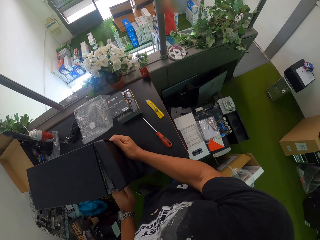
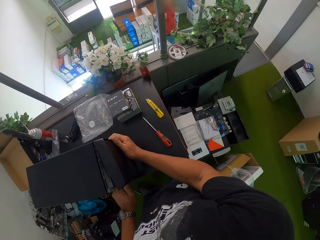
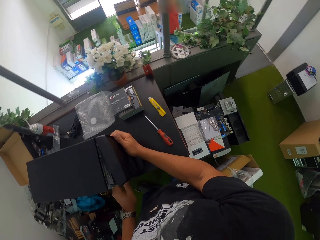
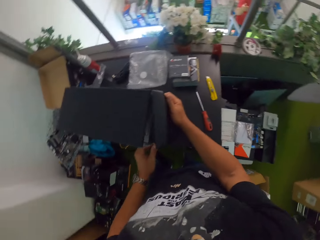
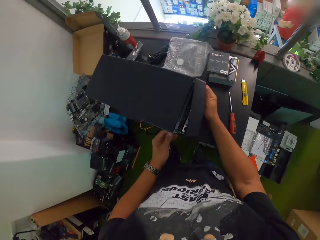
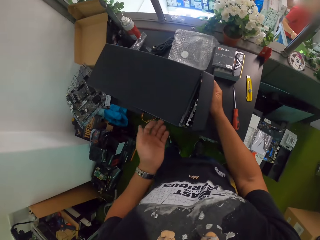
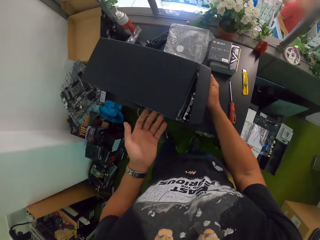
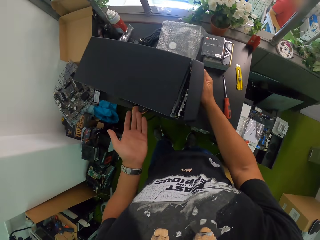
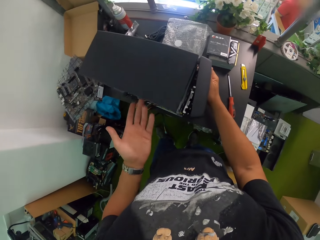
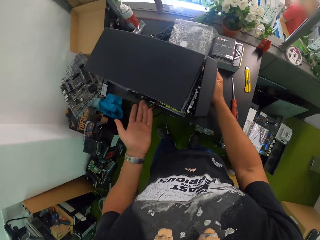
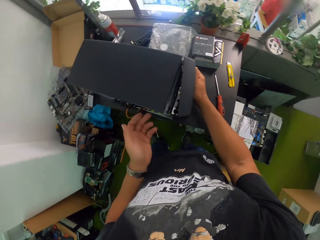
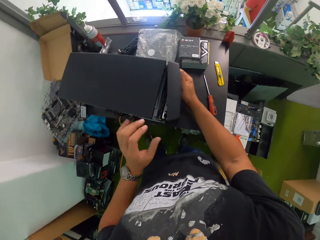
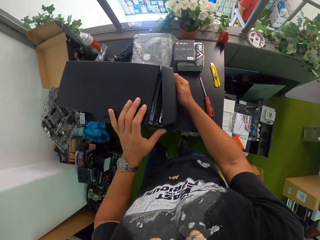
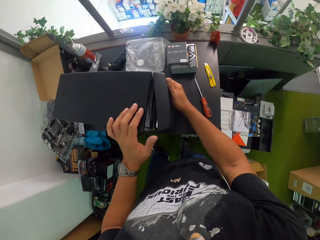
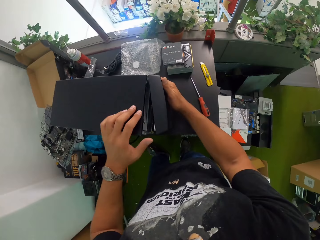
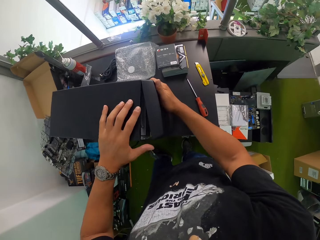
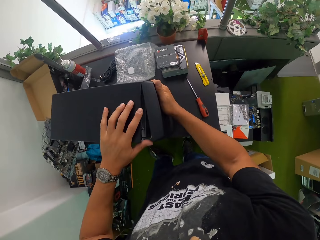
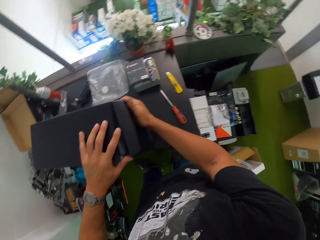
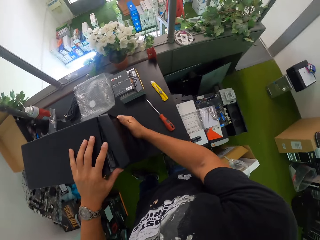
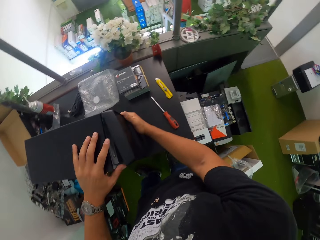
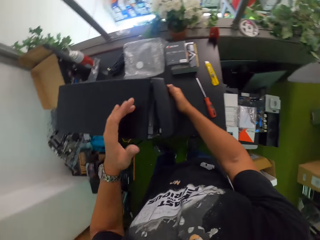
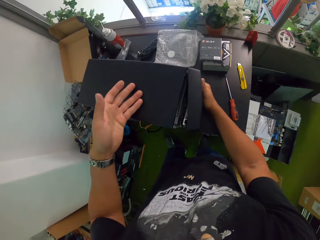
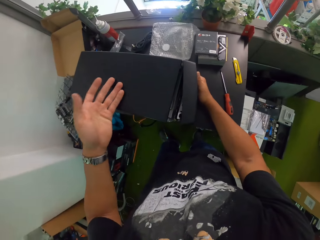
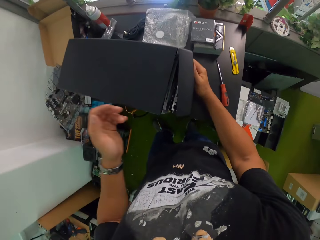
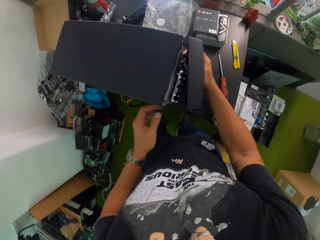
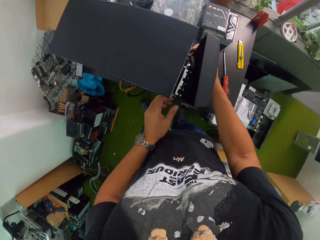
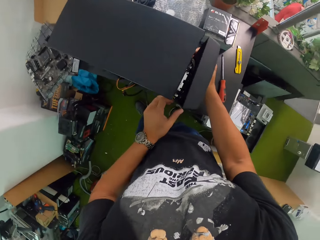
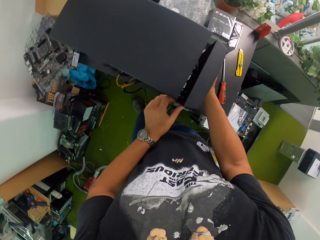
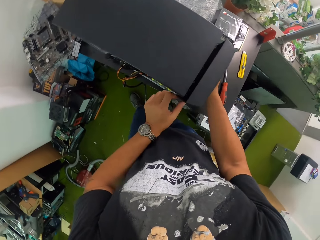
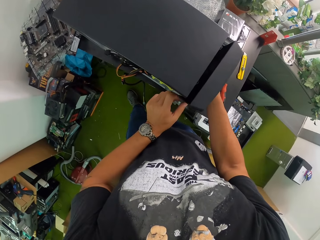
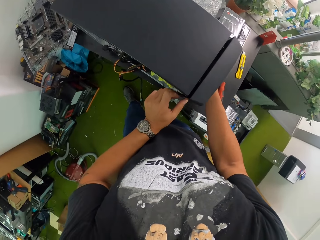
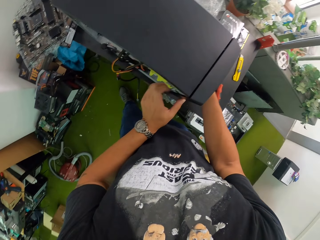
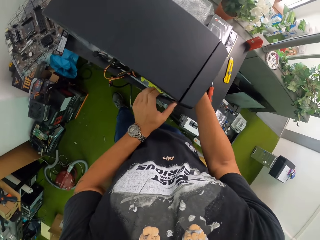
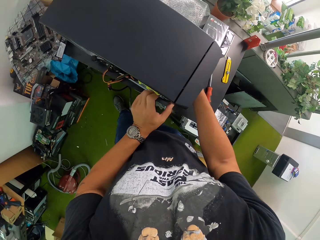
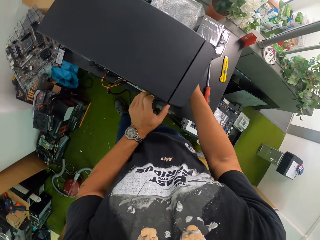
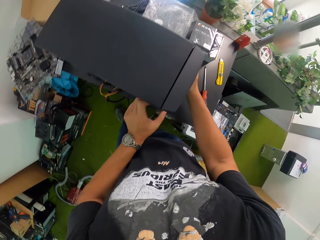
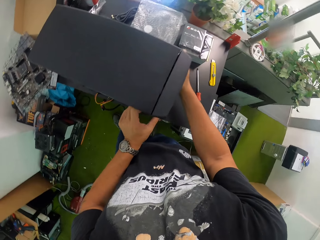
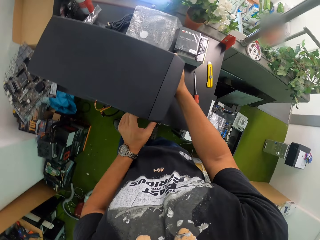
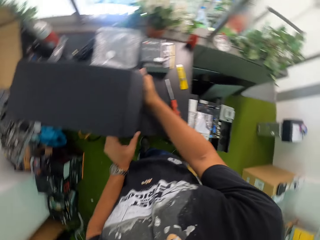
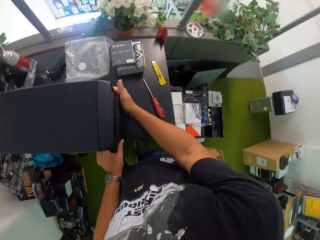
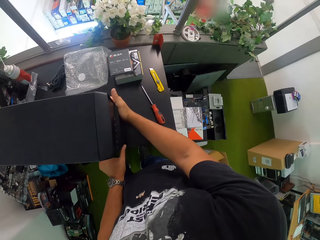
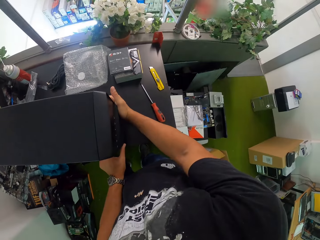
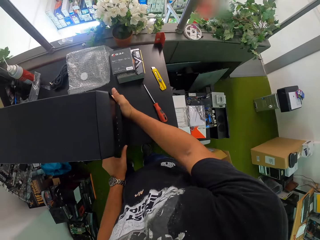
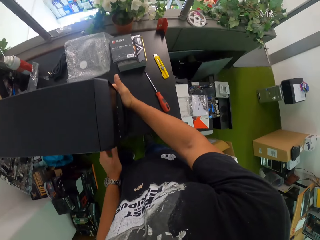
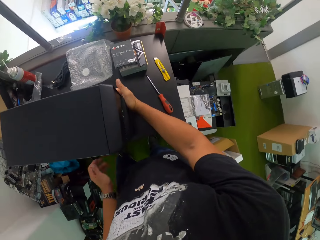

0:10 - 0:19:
The camera wearer gesticulates with his left hand. He places his left hand on the system processor. He fixes the system processor part to the system processor with both hands. He gesticulates with his left hand. He fixes the system processor part to the system processor with both hands.

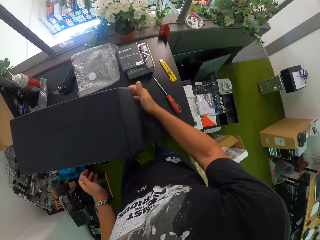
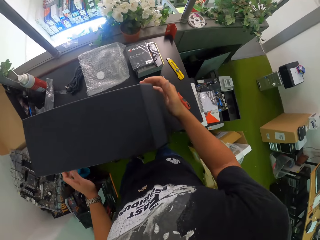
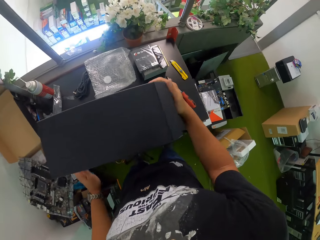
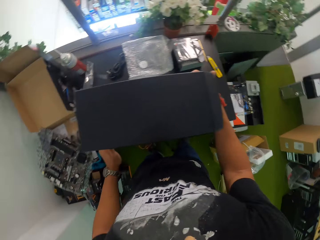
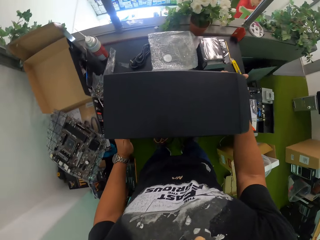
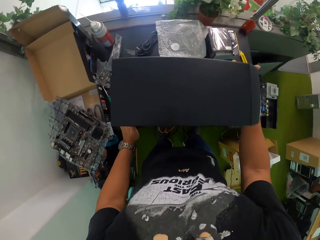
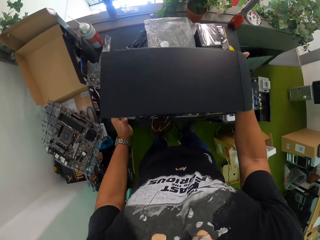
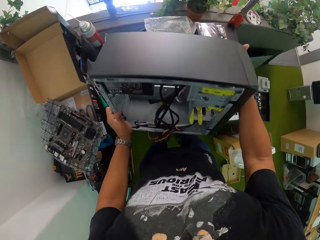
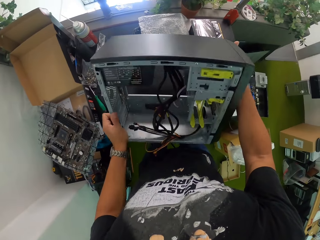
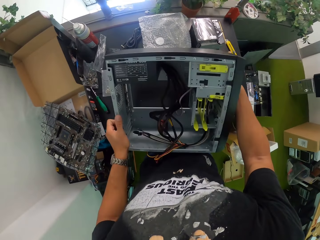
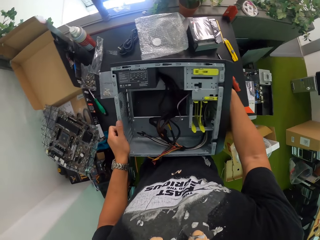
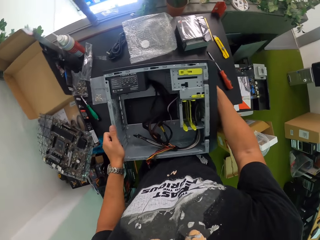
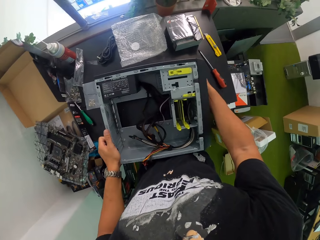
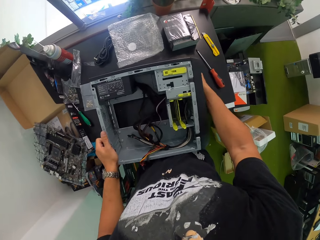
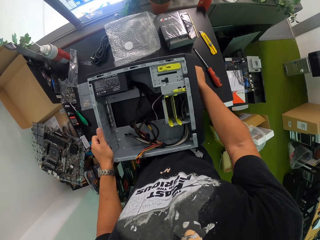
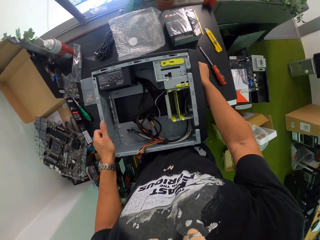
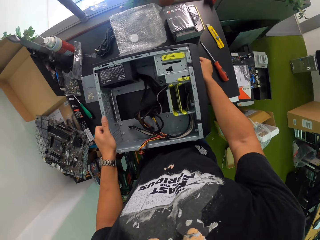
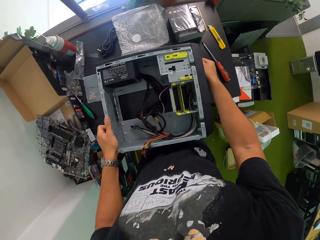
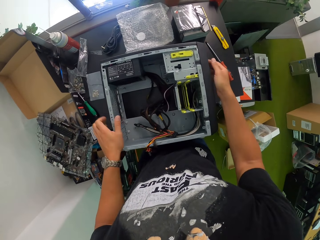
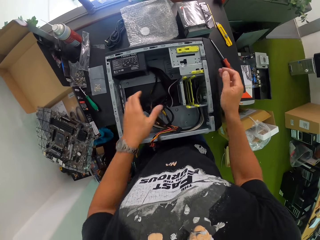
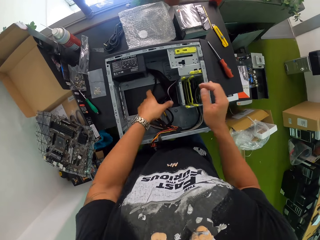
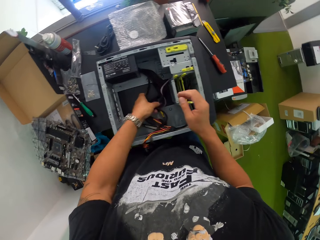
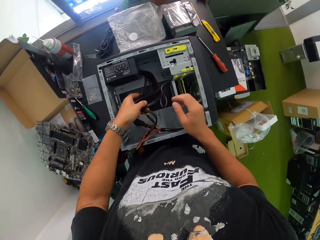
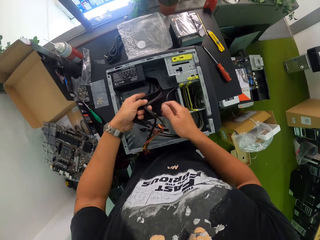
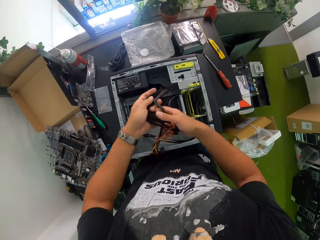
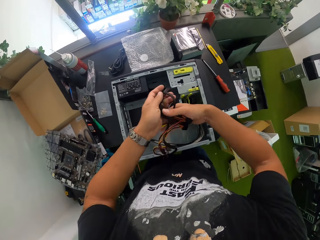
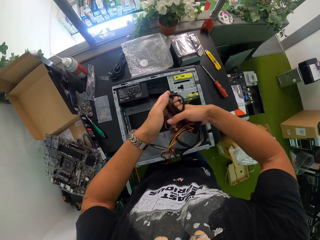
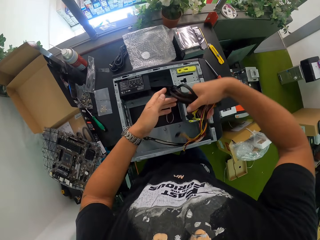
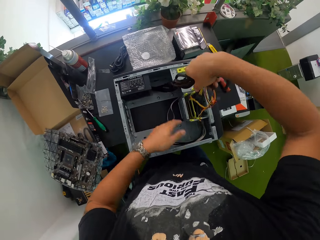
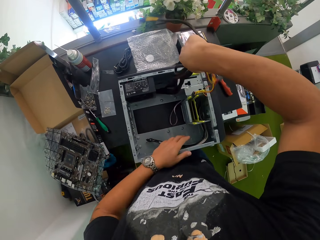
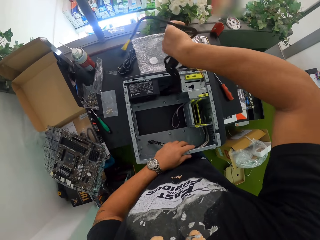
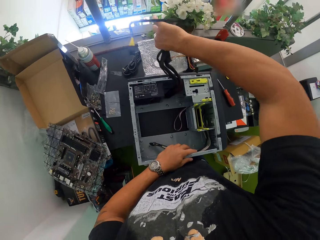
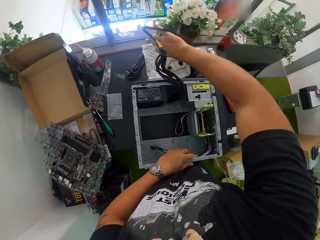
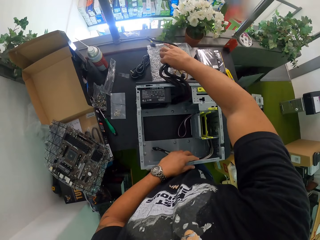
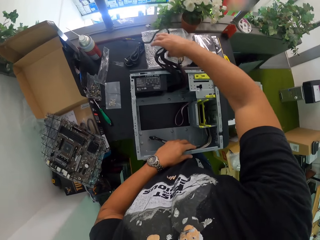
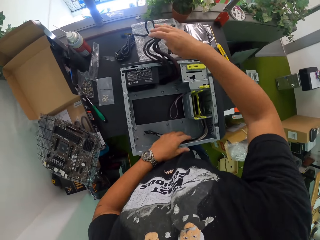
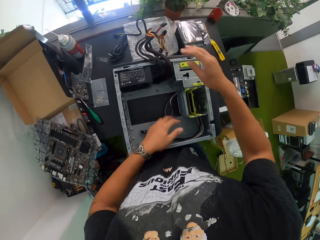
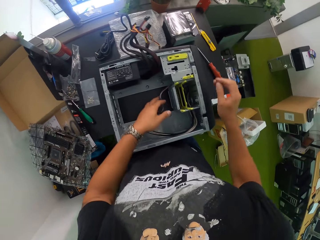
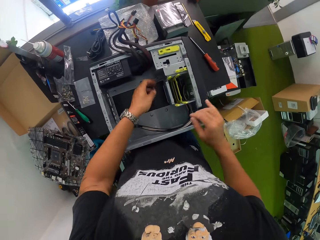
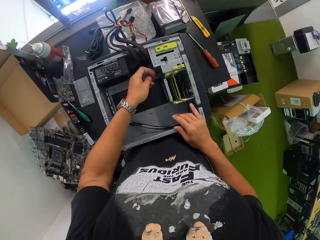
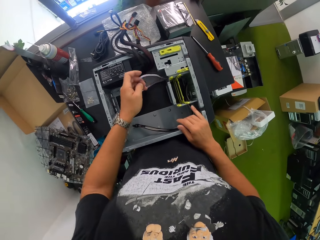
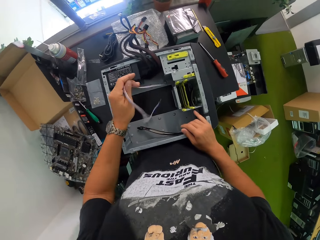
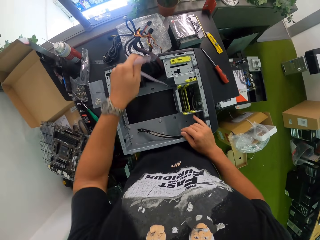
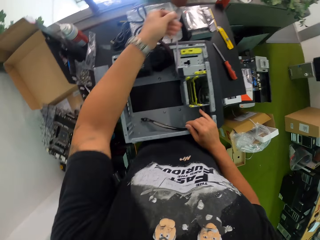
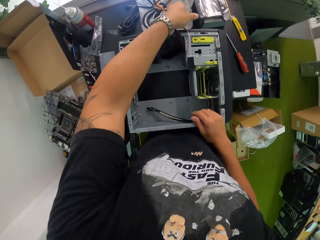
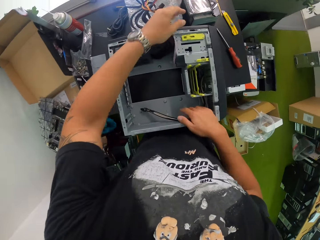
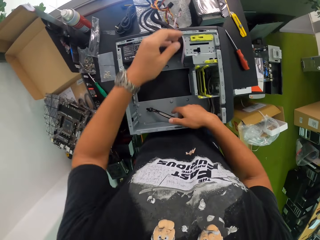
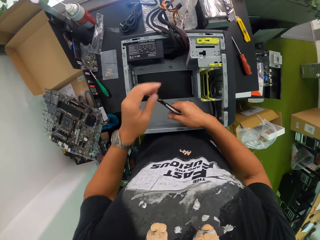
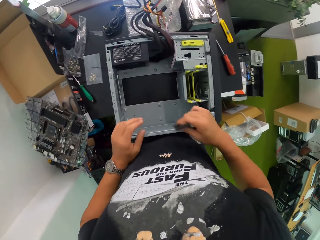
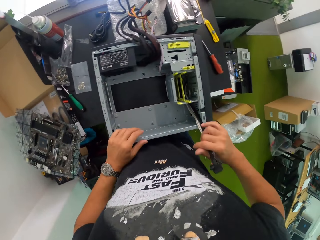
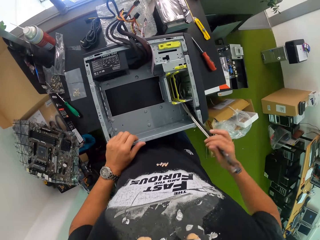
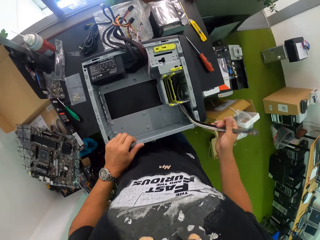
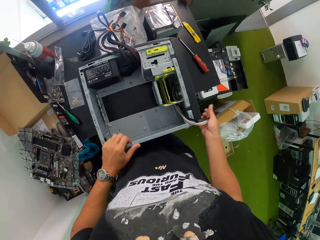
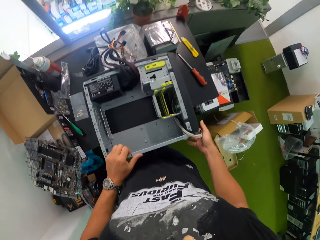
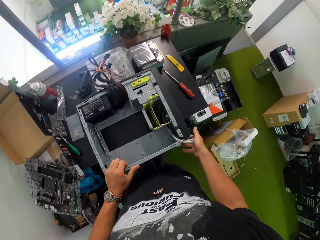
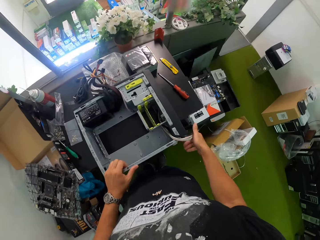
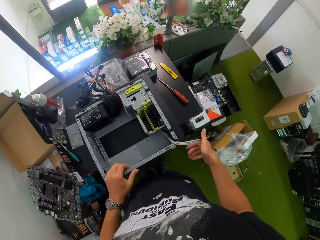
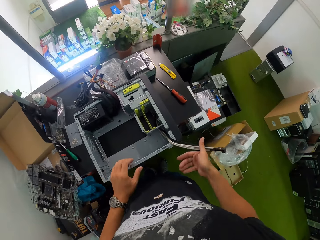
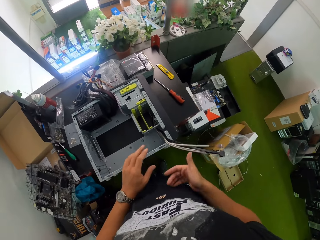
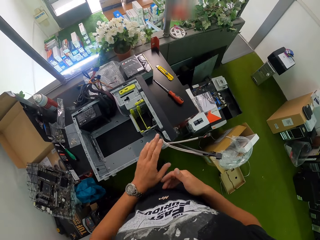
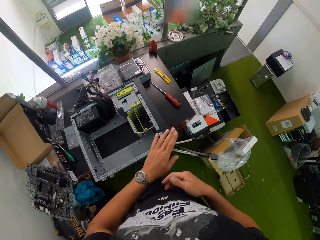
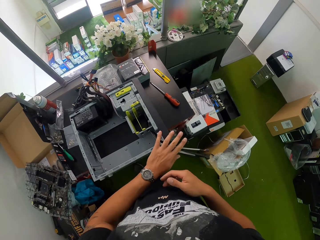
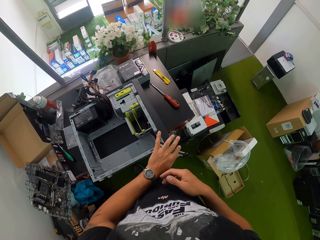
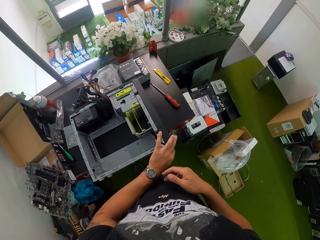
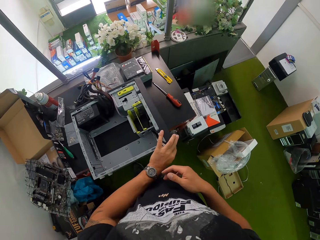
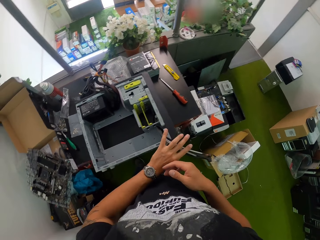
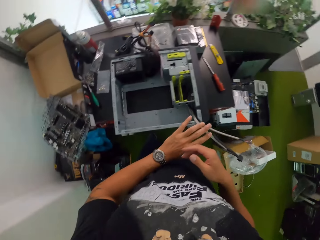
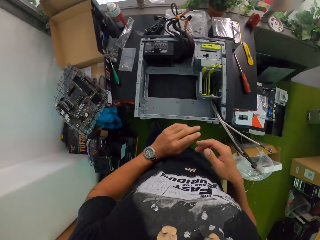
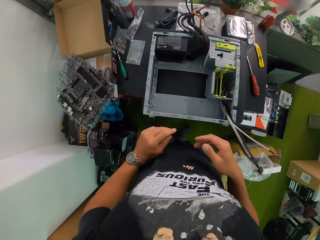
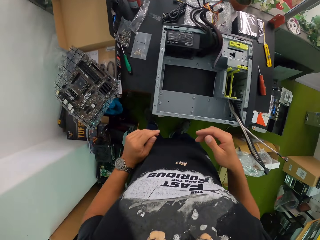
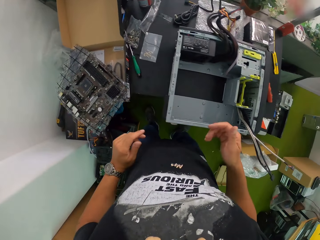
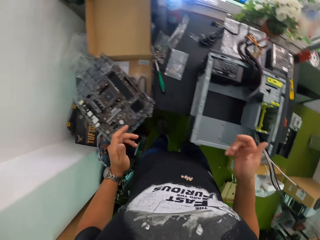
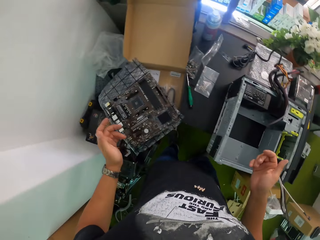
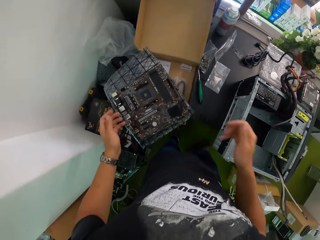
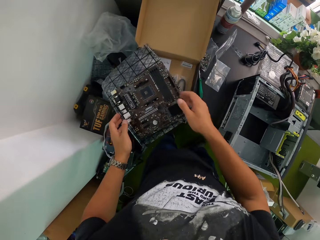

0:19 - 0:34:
The camera wearer turns the system processor or CPU on the table with both hands. He picks a bunch of wires from the system processor with his left hand. He pulls the wire of the CPU. He moves the bunch of wires to his right hand. He drops the bunch of wires against the system processor with his right hand. He moves a wire in the system processor with his left hand. He moves a wire in the system processor with his right hand. He holds the wire against the system processor with his left hand.
